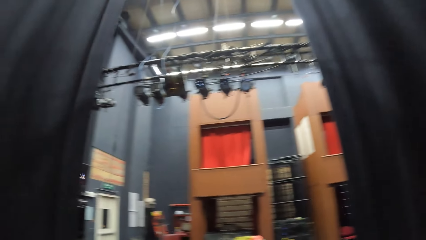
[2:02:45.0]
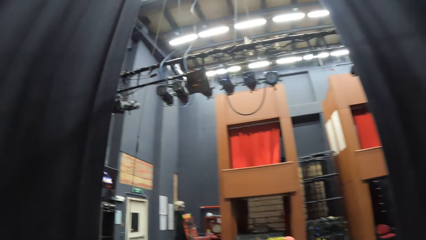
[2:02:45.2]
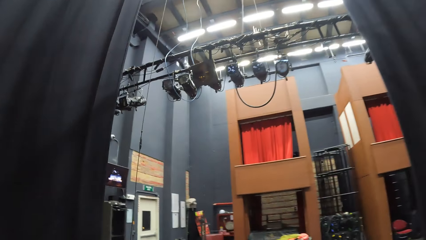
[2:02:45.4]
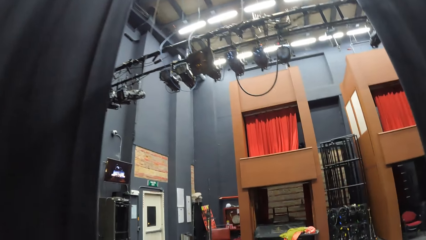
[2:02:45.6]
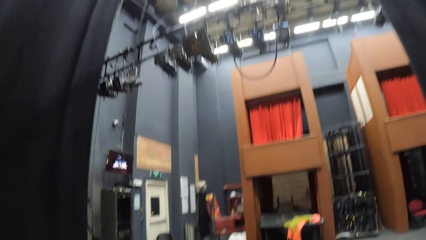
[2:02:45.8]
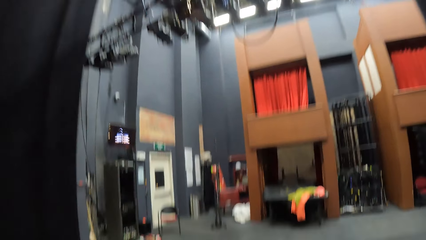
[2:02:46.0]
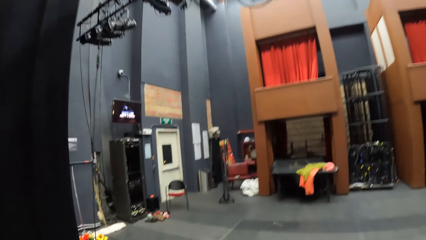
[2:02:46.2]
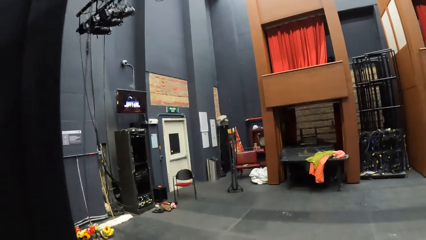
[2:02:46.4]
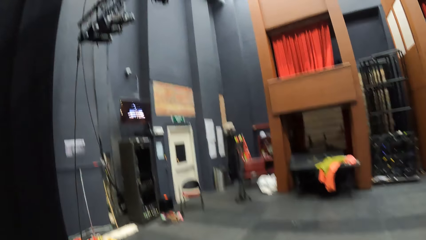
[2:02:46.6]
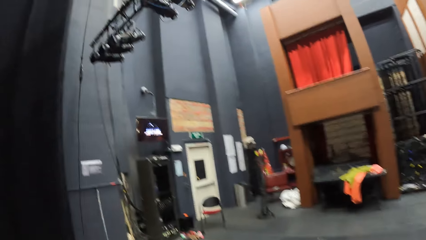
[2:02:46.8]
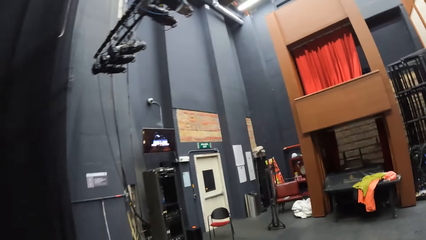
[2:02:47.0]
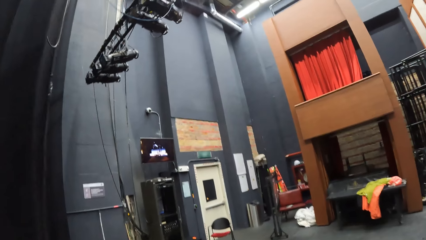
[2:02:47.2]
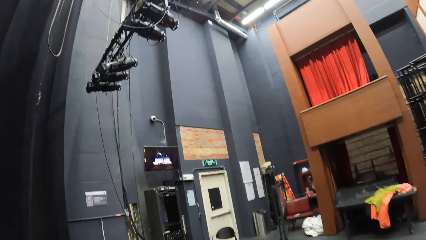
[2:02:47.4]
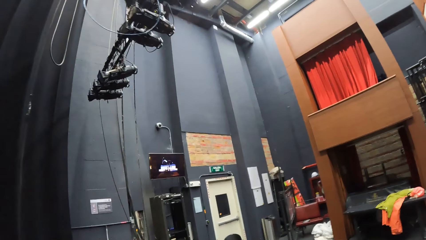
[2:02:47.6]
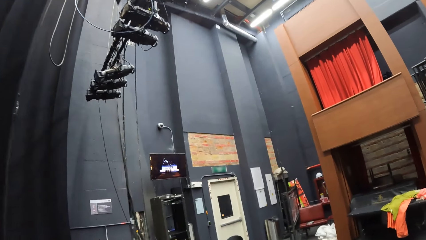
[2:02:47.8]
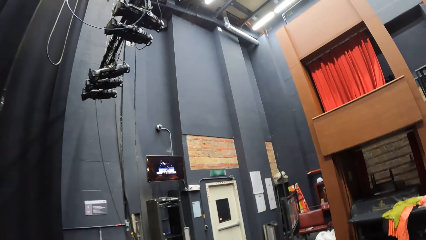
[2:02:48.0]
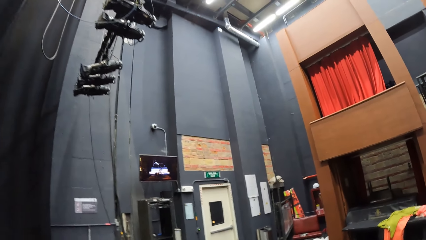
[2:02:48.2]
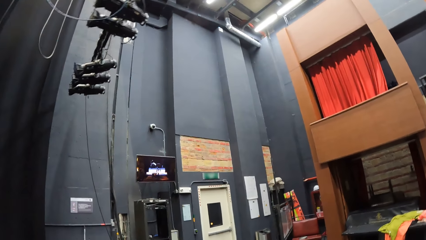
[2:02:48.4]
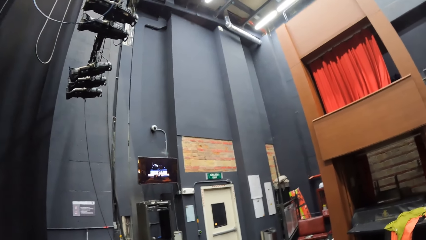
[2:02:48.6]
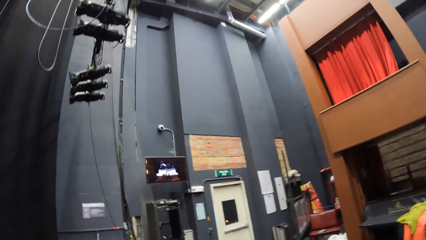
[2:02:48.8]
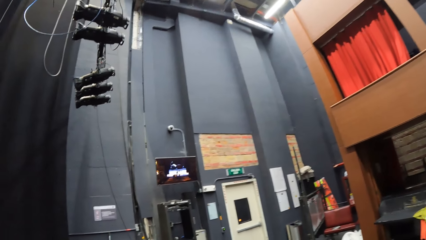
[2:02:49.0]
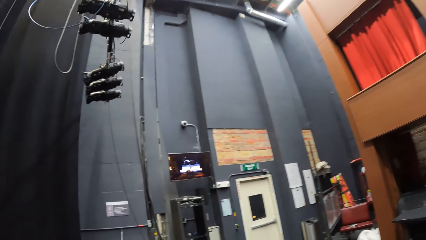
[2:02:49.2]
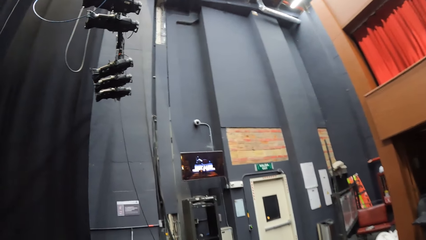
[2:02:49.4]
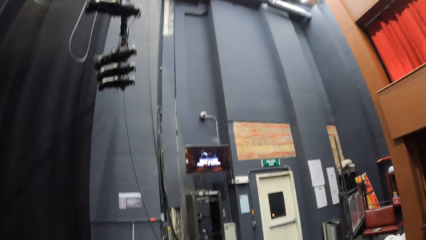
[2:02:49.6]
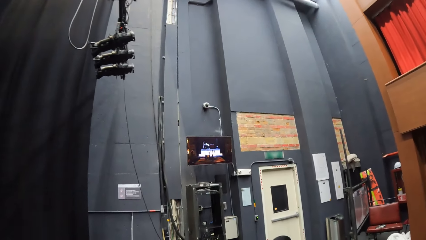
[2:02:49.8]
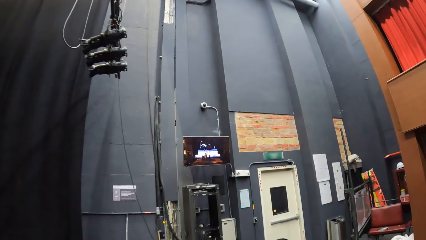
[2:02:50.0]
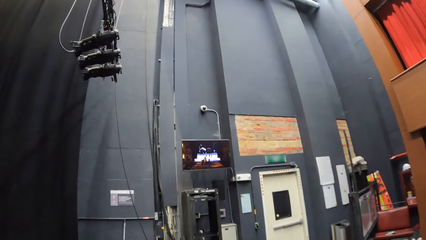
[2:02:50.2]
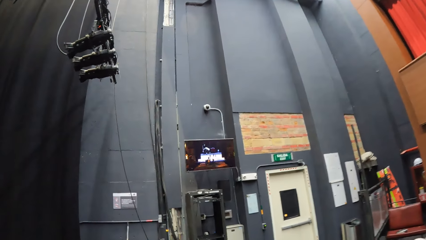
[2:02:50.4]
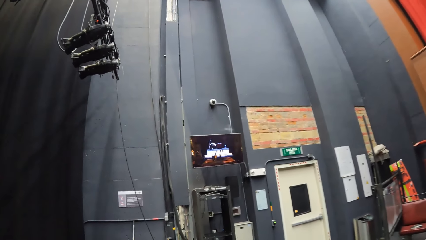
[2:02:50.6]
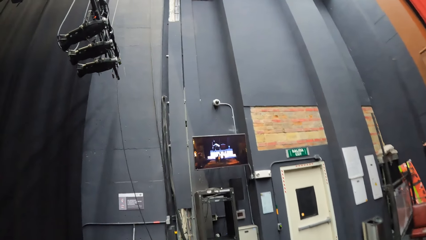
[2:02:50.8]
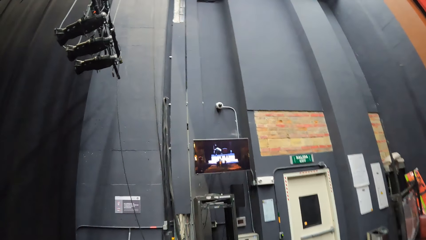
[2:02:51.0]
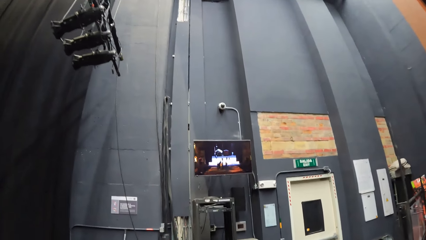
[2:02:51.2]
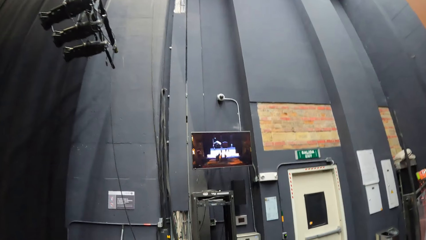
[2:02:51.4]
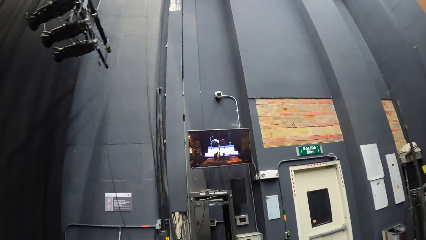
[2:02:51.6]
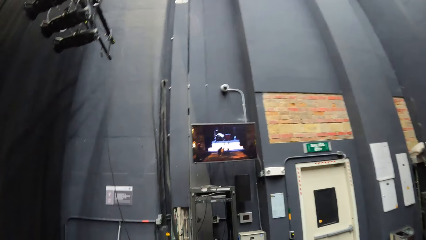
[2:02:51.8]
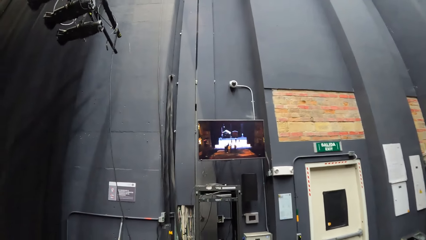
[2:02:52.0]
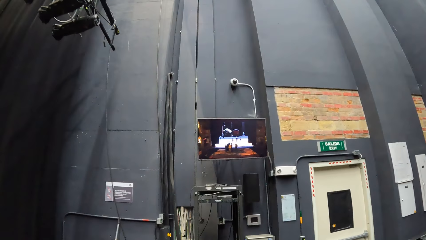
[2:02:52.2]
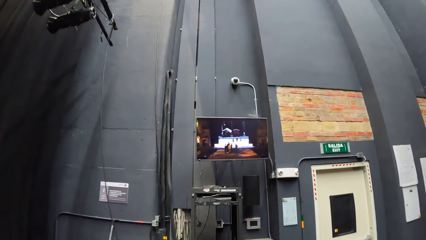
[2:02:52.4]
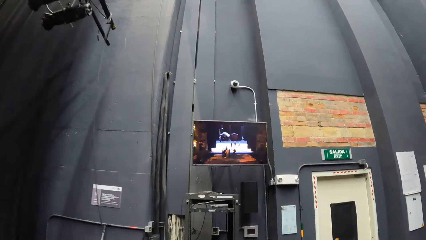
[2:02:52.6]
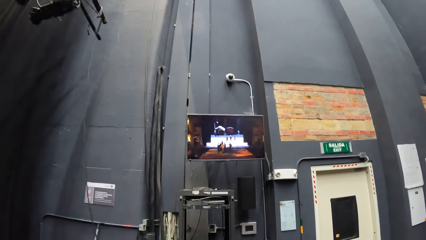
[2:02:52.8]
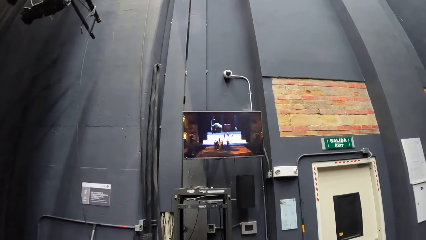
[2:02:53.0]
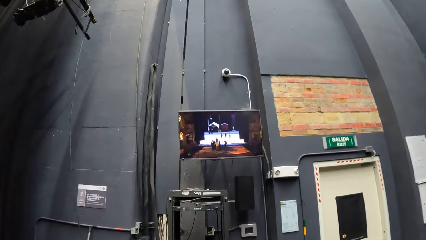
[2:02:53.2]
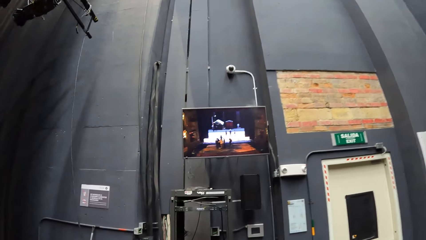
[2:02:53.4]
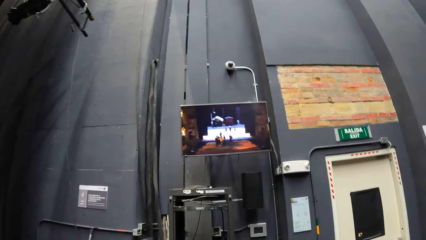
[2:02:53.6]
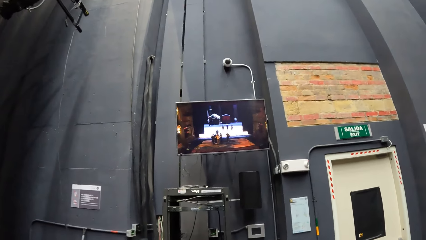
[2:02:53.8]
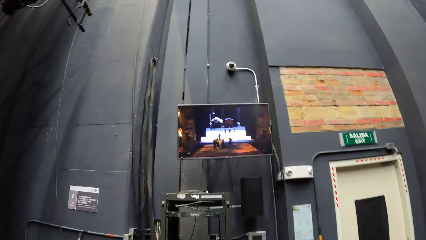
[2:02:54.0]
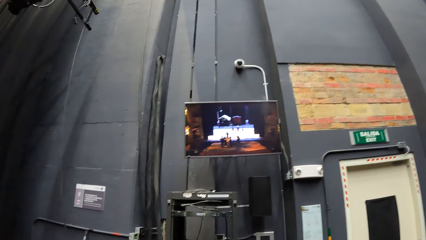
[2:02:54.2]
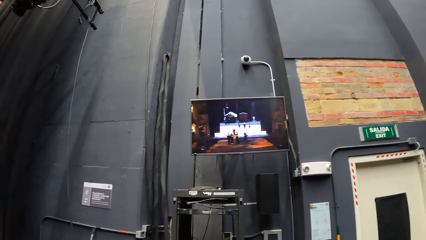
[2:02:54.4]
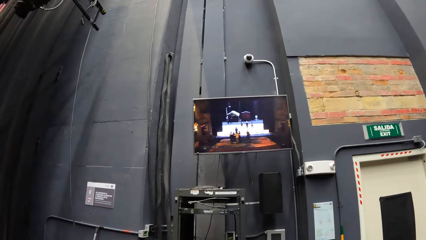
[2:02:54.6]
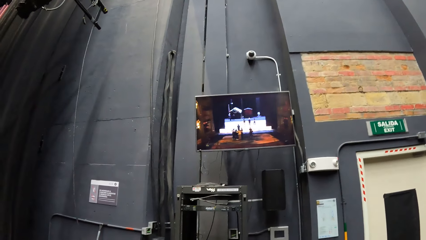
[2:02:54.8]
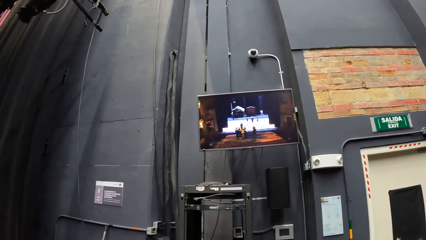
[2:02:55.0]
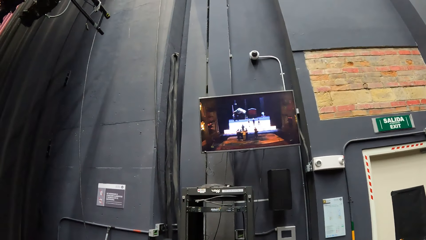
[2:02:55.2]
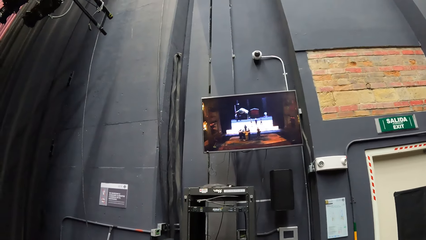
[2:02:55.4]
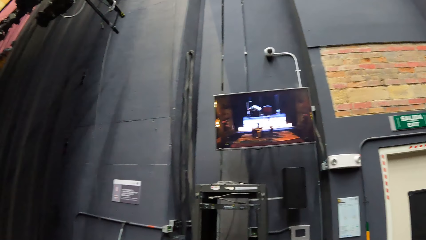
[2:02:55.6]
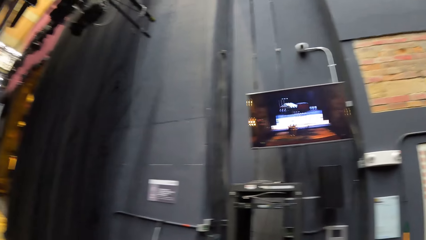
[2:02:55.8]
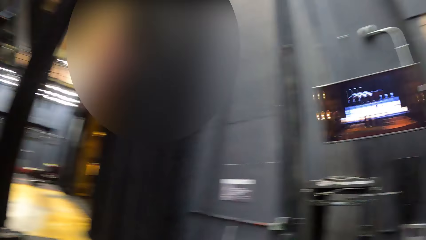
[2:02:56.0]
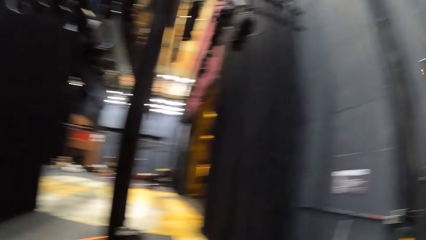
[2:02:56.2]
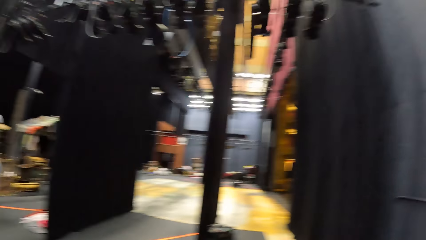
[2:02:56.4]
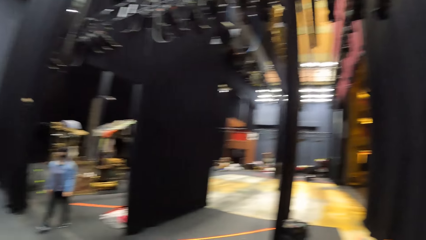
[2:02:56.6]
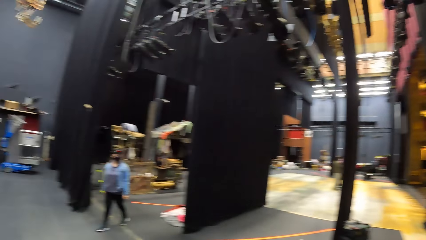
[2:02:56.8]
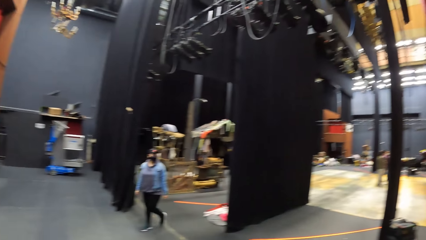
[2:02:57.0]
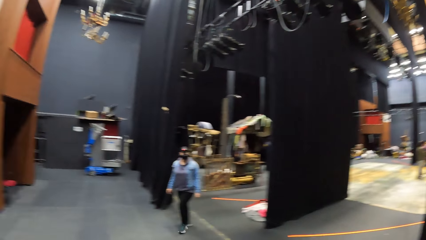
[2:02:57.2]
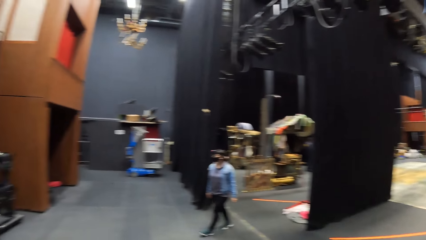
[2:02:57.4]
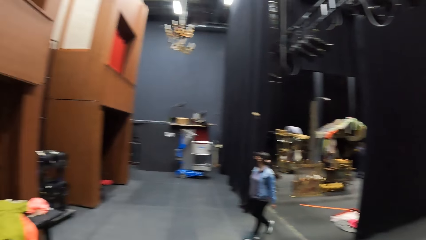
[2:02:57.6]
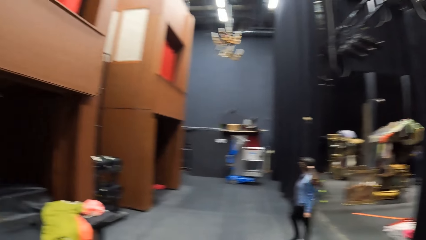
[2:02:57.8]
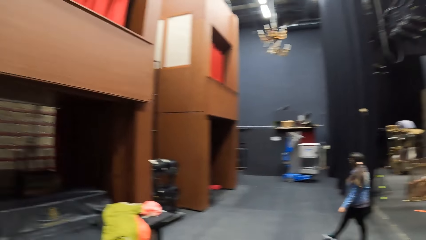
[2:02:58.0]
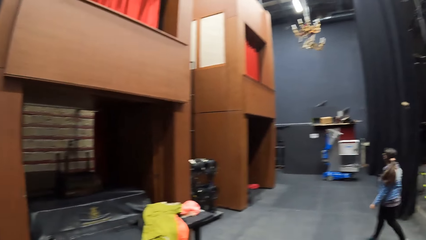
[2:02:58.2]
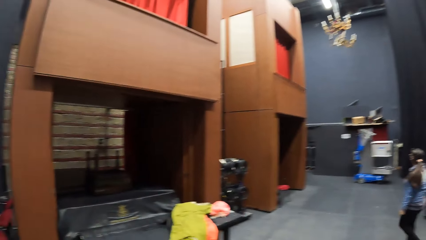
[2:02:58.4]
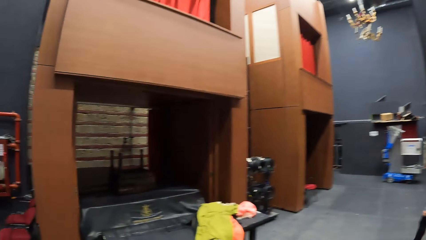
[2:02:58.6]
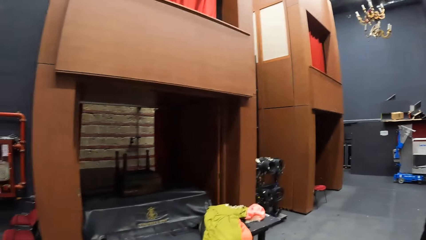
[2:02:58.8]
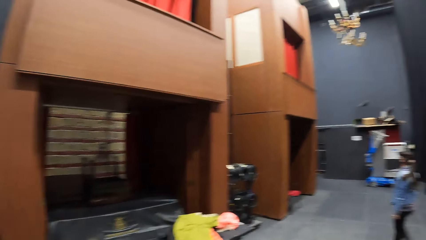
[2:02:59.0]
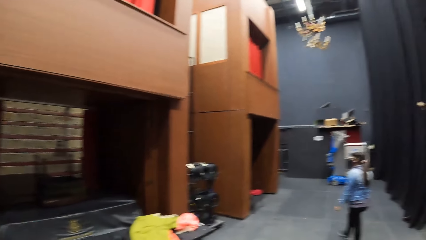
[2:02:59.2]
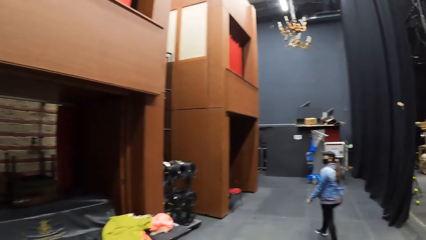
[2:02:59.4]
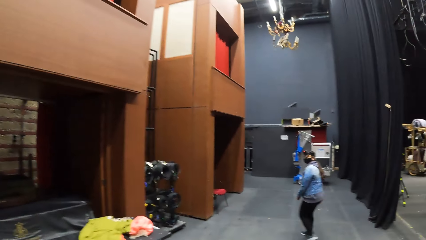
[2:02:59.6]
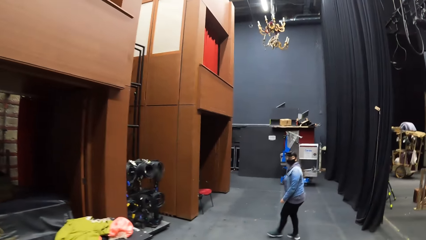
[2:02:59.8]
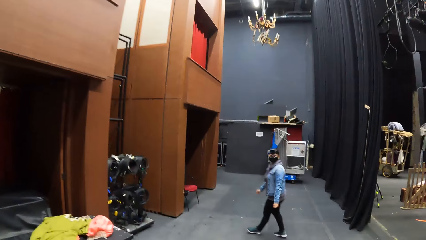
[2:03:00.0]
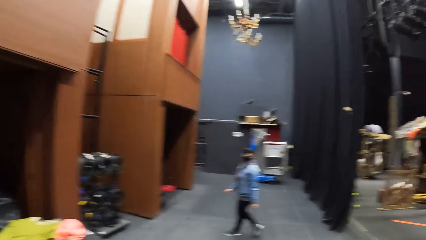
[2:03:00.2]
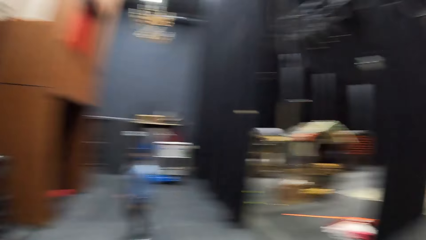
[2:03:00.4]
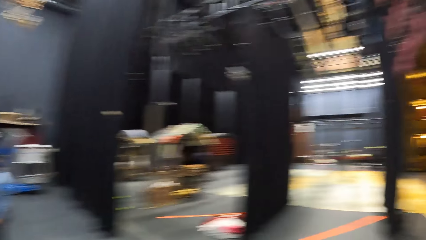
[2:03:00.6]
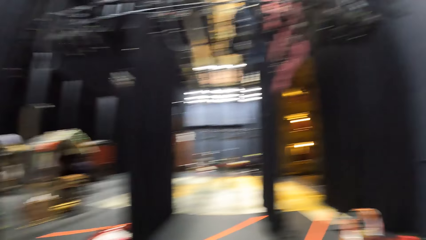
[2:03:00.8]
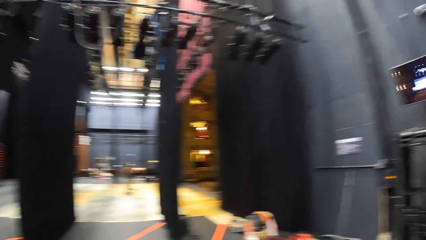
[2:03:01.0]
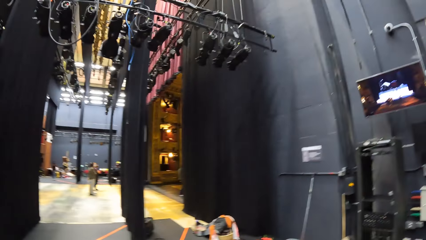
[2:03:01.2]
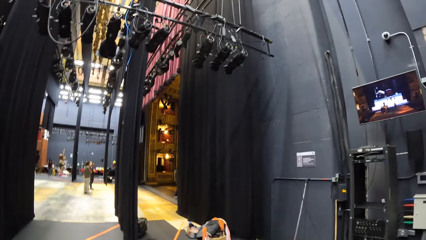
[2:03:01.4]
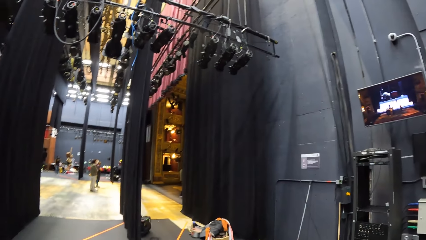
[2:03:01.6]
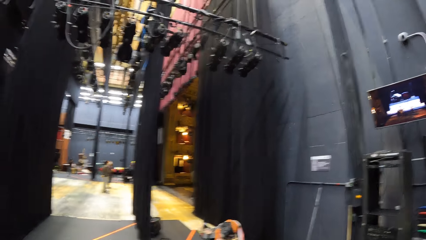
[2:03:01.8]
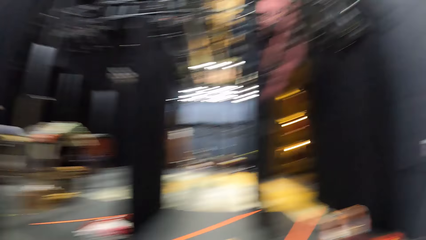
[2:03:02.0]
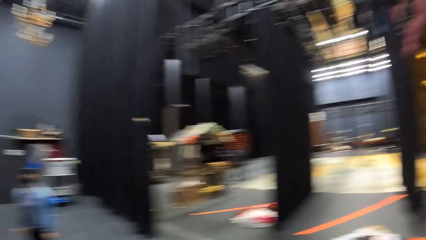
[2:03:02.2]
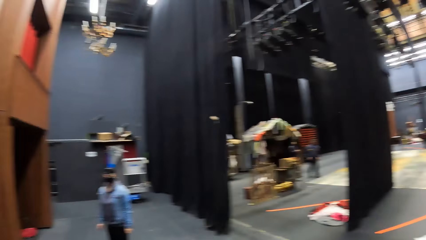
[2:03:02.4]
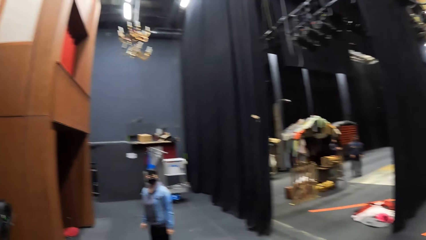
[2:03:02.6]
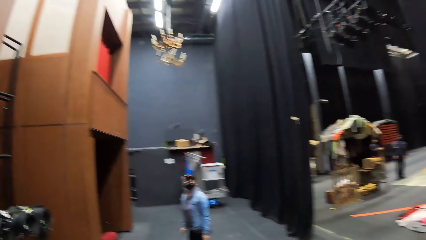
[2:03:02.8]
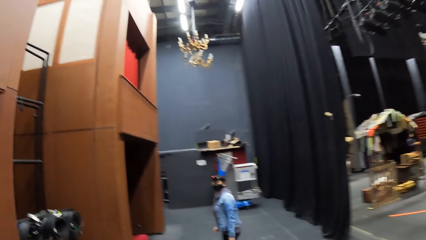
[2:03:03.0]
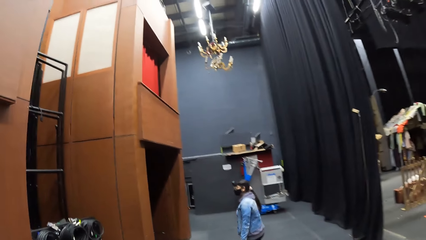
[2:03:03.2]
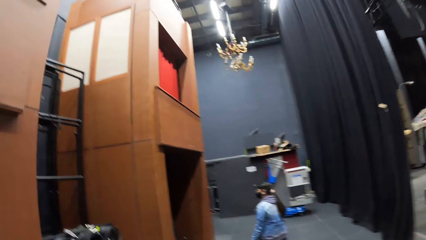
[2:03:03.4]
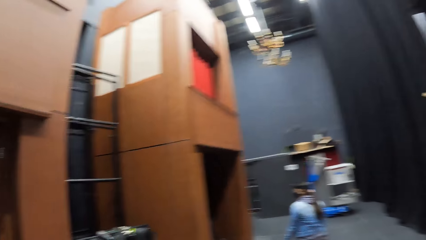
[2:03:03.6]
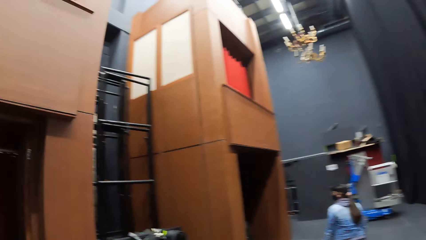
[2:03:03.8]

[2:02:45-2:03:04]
The camera wearer looks at the television. They look around the building. They walk in the building. A woman walks around. The camera wearer looks around. They walk around.
